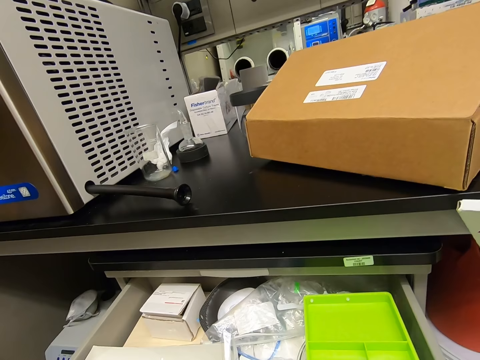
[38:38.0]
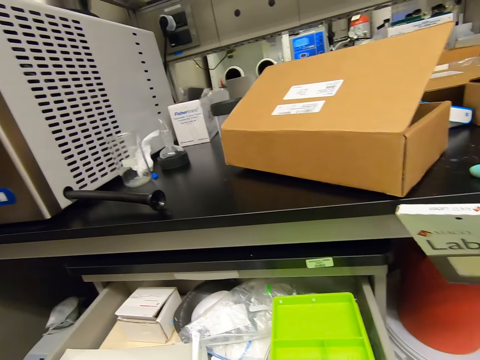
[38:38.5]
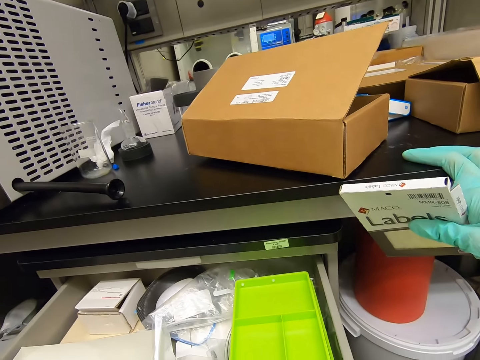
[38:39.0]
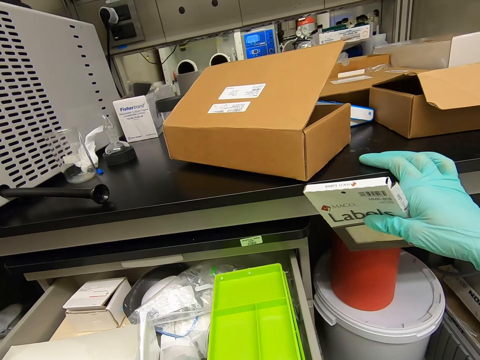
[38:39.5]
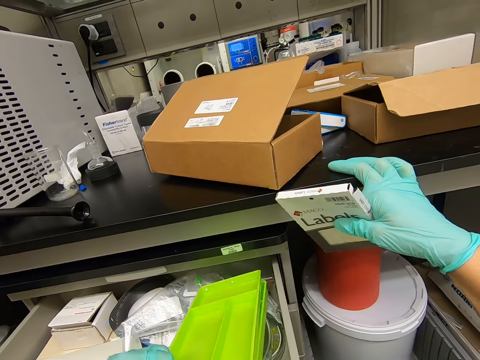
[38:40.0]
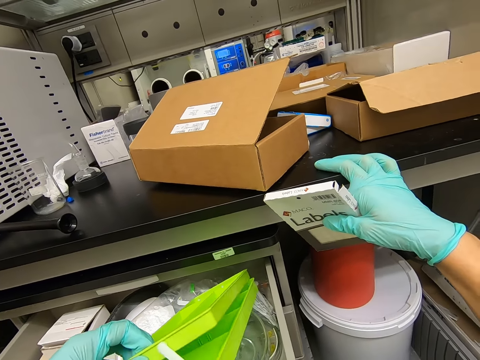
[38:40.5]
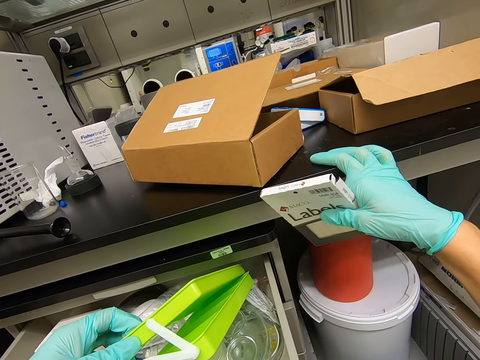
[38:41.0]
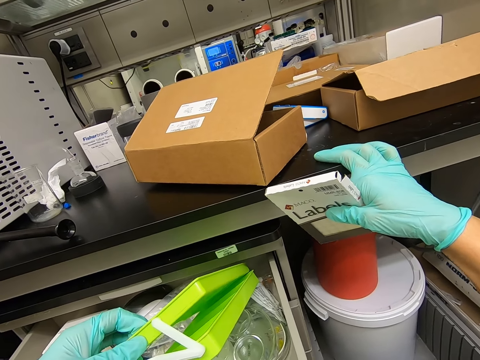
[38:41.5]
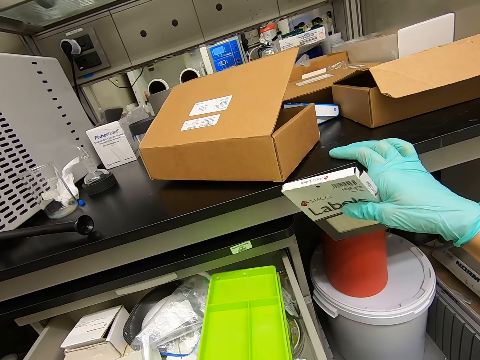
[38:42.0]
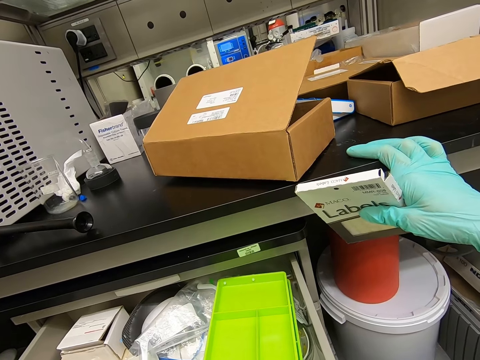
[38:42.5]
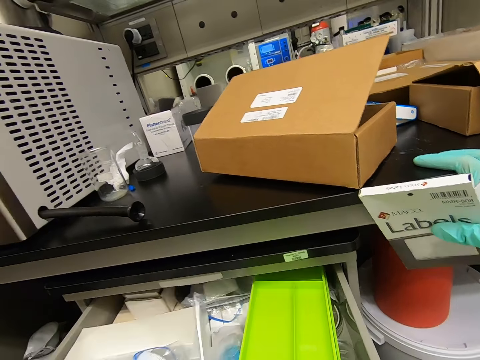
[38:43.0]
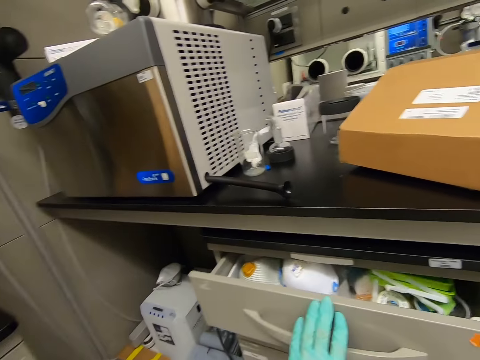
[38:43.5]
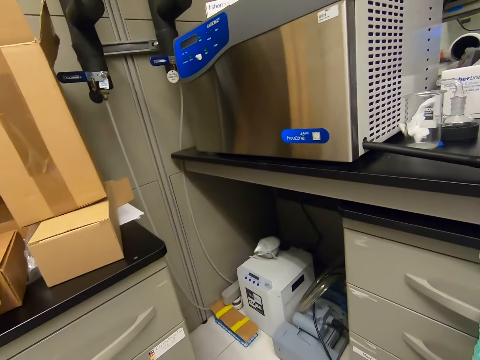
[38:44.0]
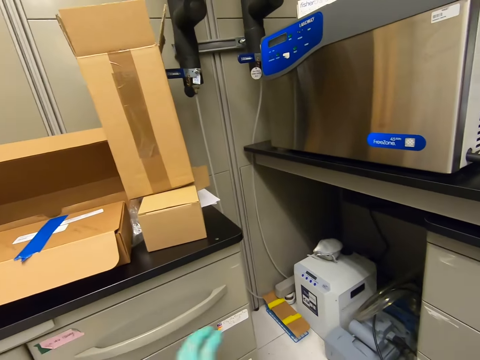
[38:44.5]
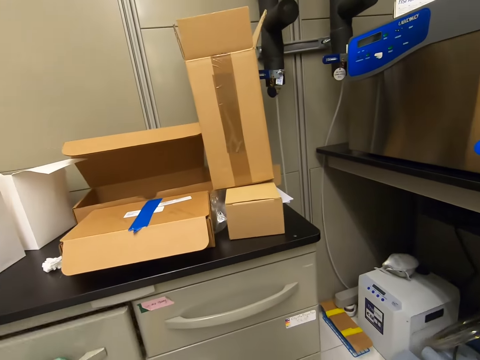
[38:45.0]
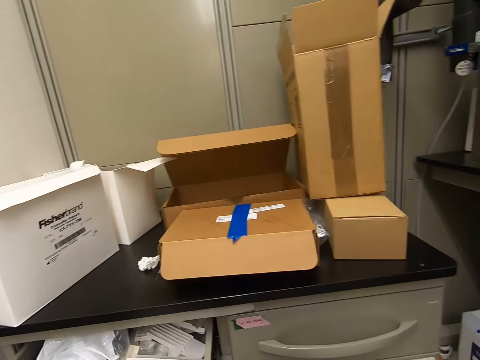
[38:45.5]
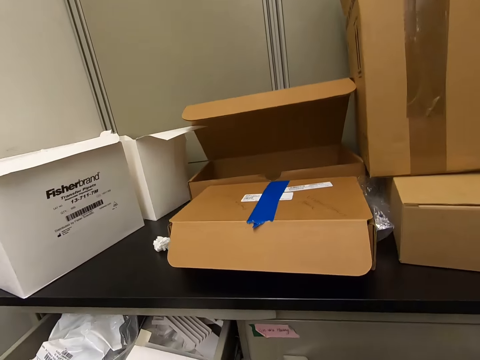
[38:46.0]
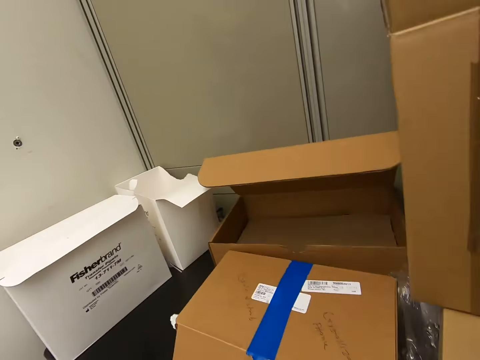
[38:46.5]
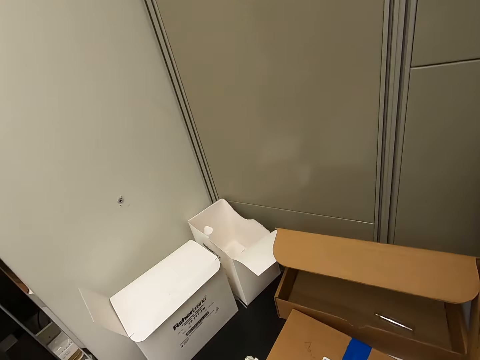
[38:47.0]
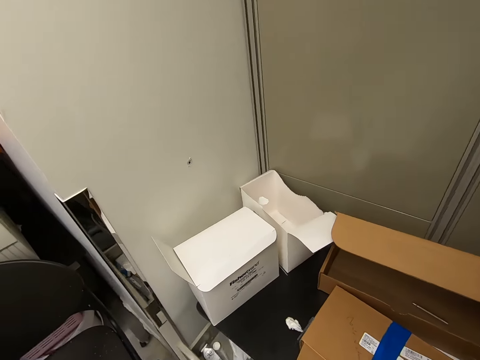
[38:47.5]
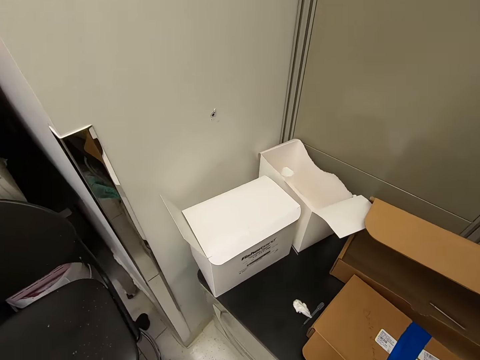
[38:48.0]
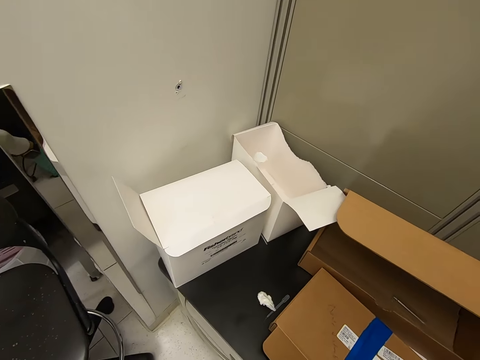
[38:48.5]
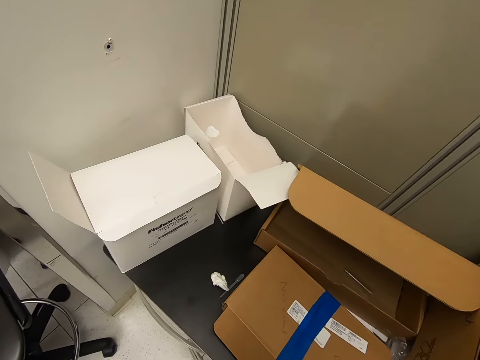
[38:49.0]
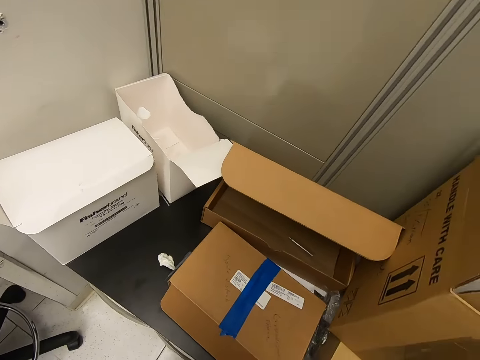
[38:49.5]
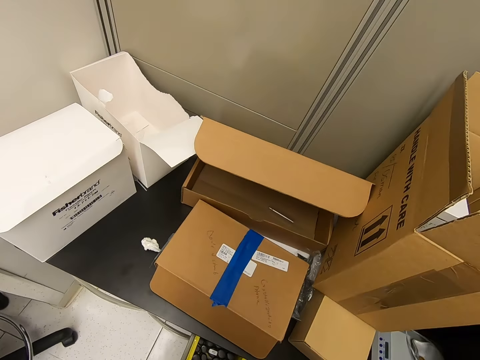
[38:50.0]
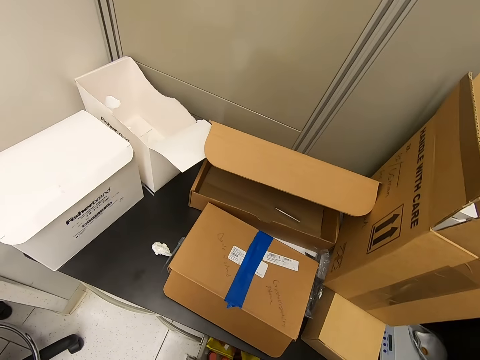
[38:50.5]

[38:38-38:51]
The camera wearer closes the drawer. They open a drawer. They close the drawer.

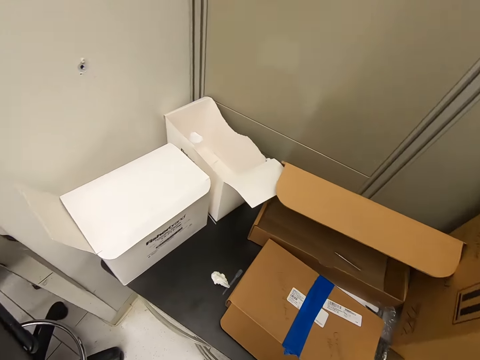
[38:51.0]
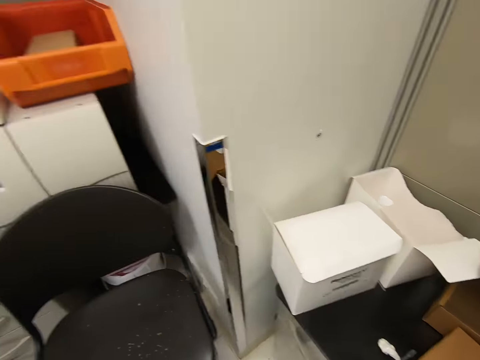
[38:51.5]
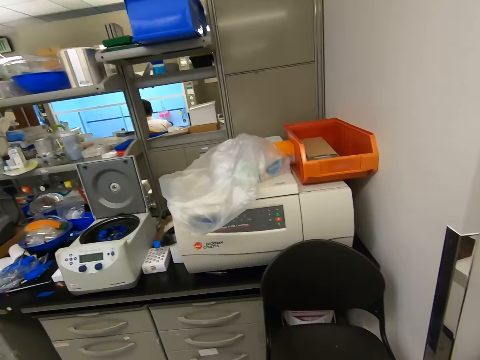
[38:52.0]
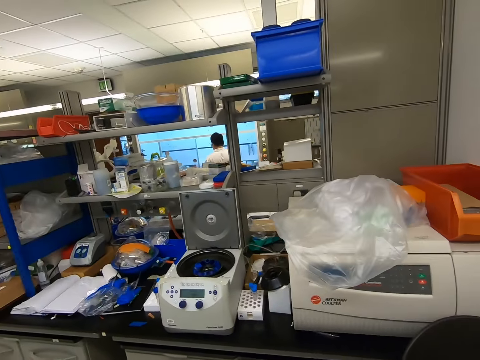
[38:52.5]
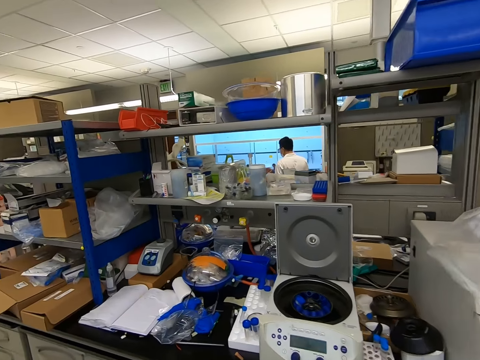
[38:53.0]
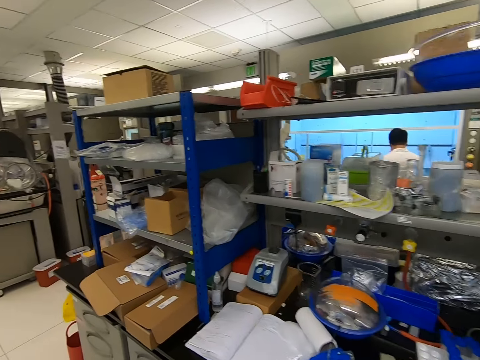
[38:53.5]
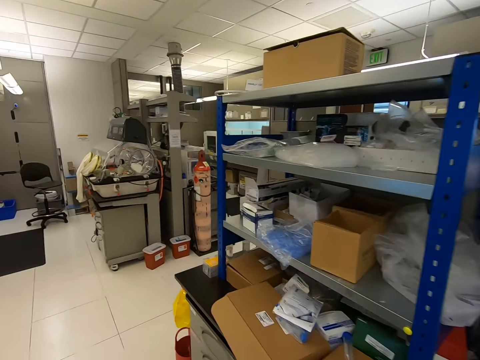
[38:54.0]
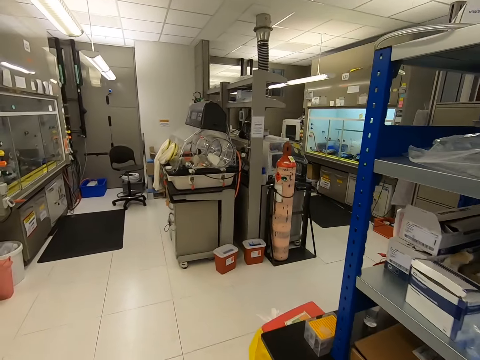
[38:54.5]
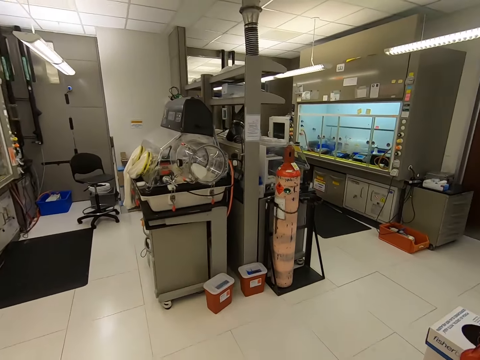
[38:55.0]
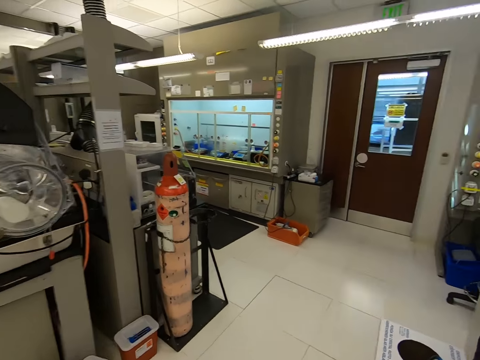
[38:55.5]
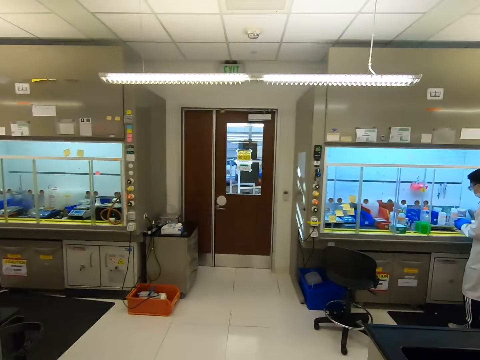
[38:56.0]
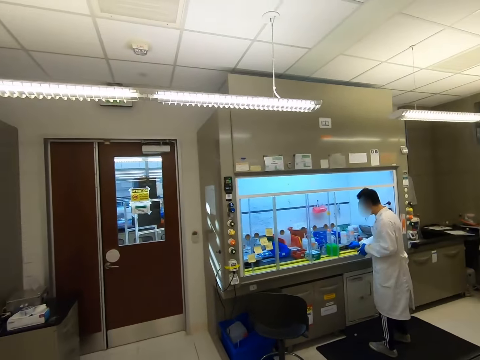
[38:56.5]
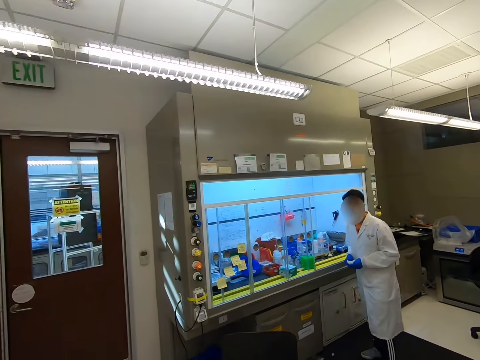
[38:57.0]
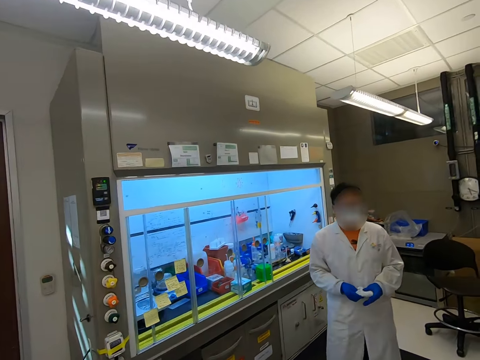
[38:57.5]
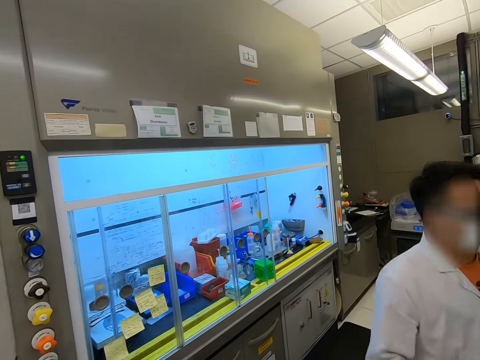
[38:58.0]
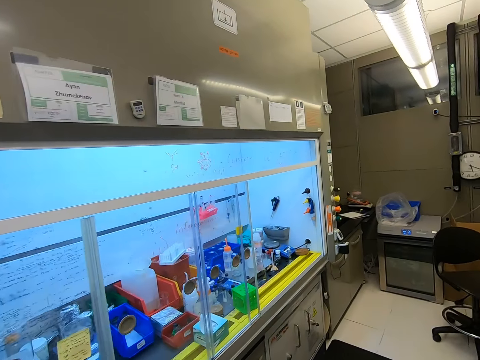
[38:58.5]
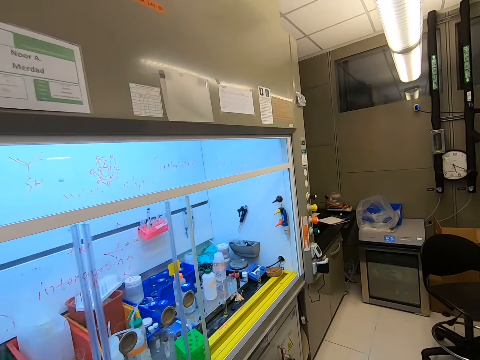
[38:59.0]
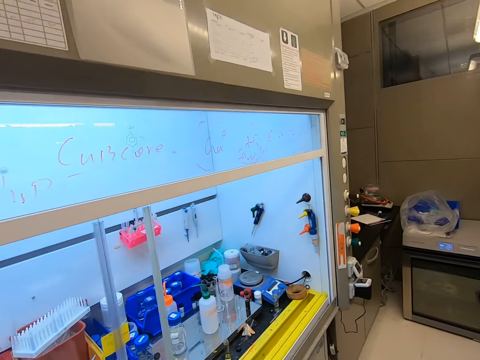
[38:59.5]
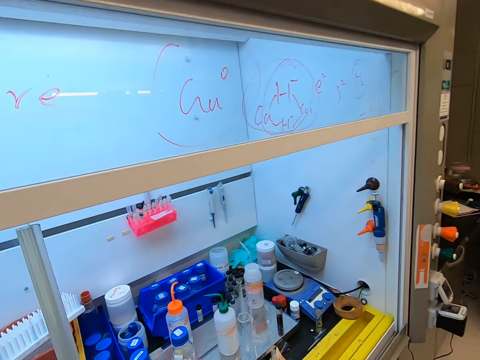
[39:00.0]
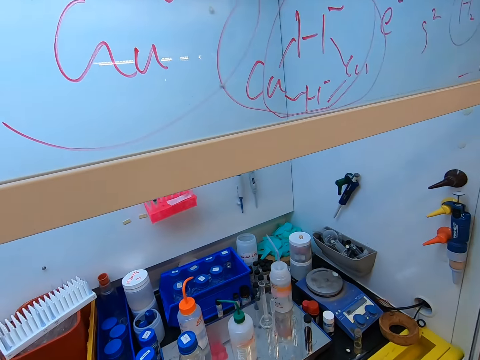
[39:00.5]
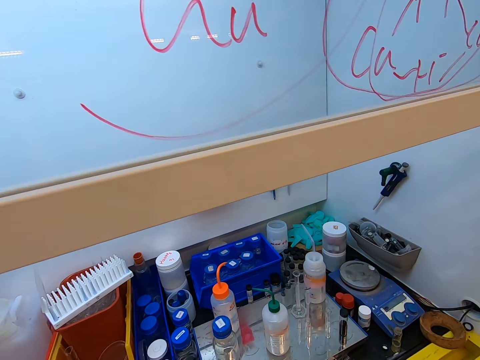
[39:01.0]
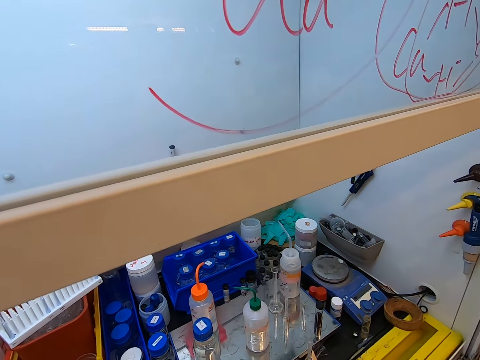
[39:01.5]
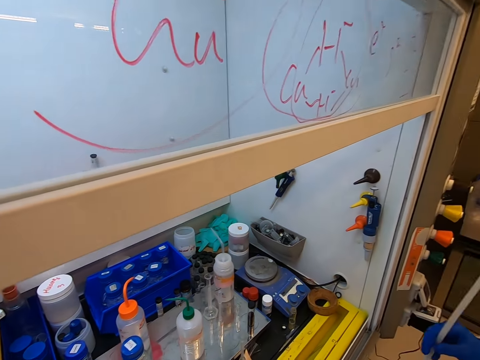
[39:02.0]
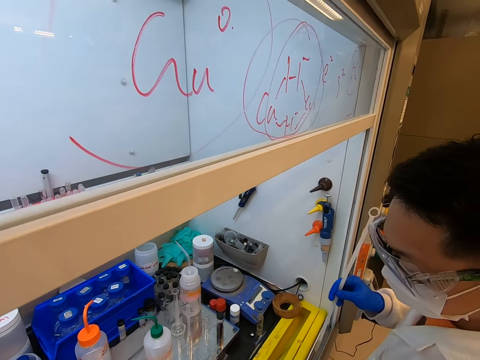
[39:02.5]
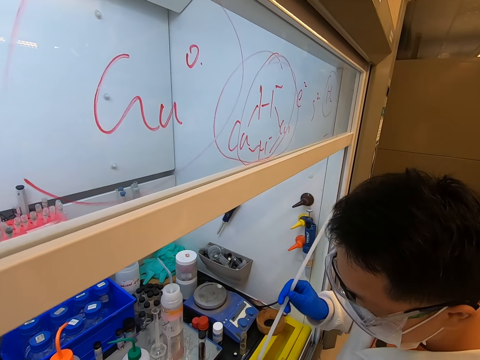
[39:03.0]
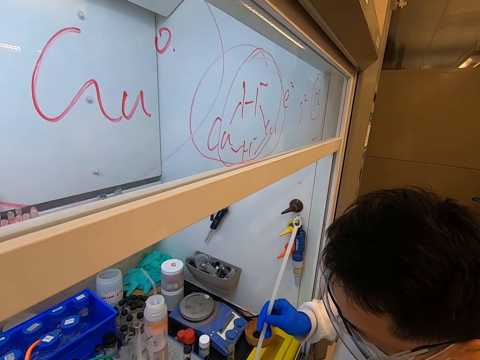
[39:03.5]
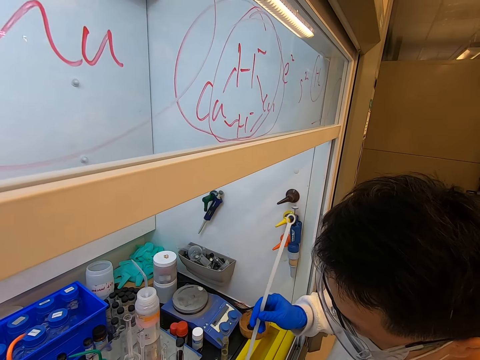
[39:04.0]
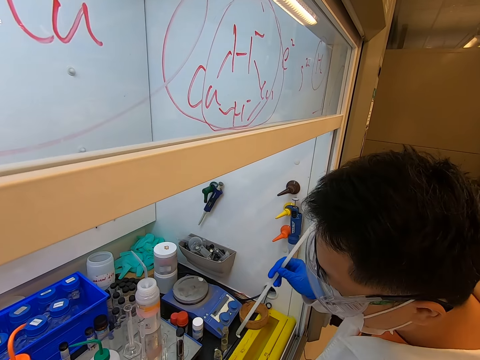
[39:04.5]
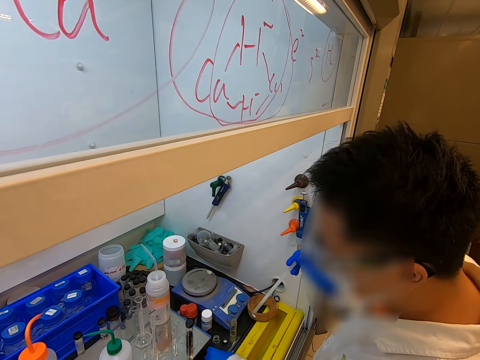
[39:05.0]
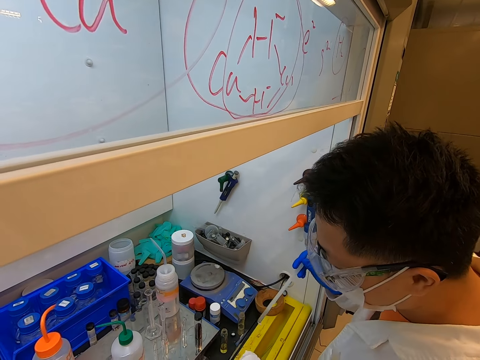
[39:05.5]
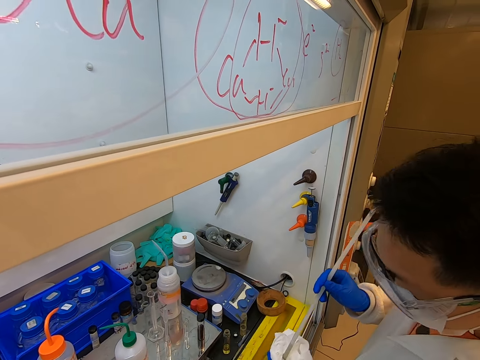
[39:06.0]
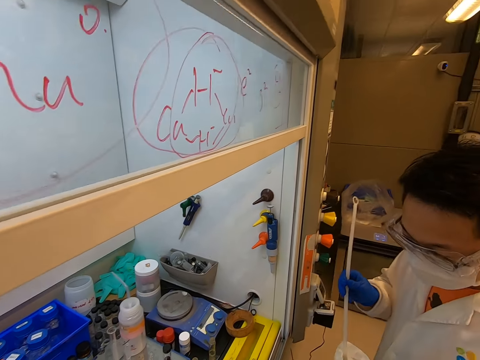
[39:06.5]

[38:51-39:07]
The camera wearer moves around the room. A man moves around the room. The man holds something.
